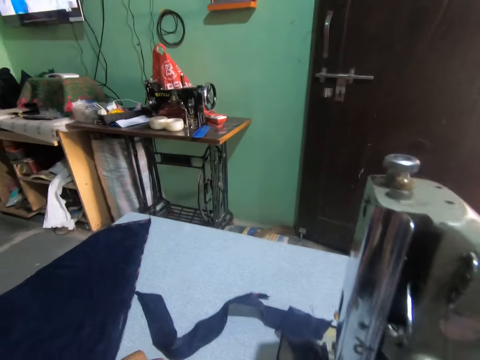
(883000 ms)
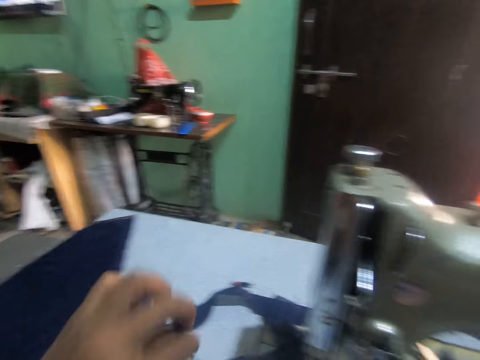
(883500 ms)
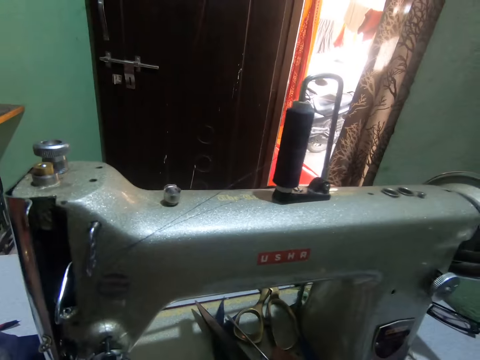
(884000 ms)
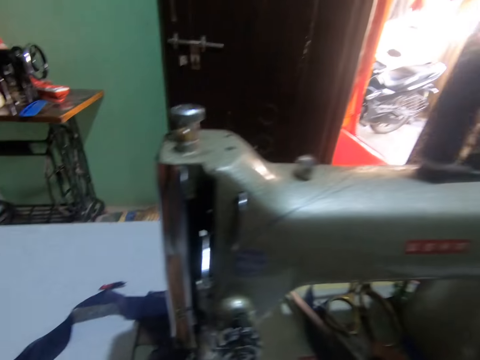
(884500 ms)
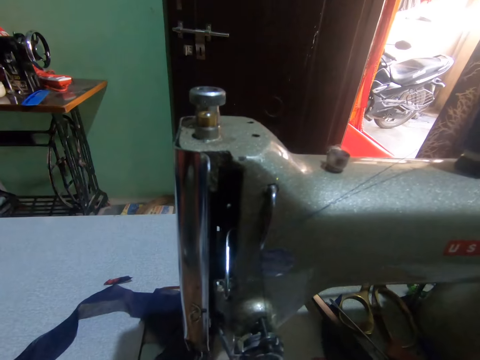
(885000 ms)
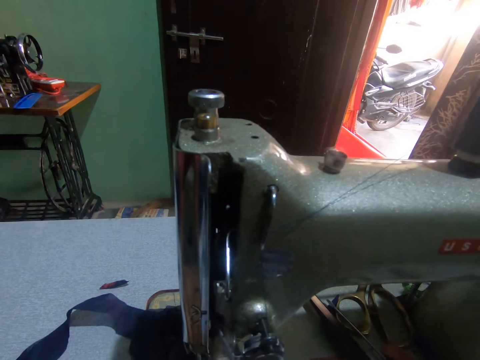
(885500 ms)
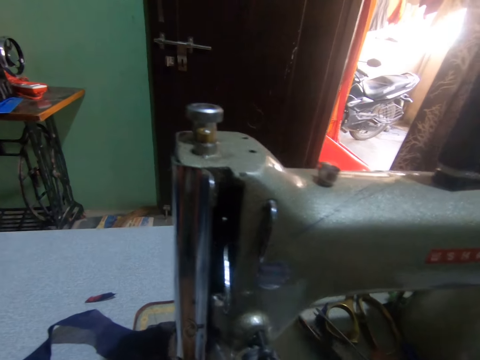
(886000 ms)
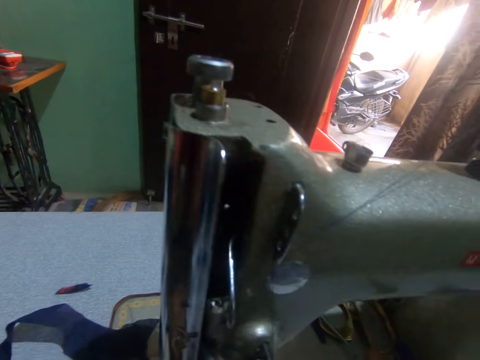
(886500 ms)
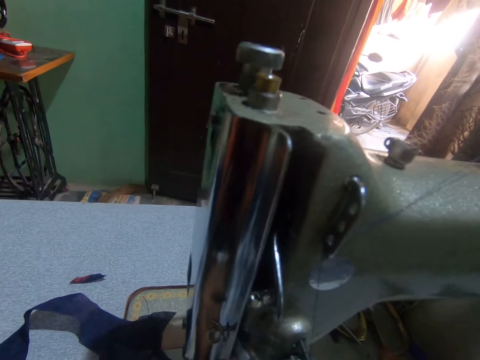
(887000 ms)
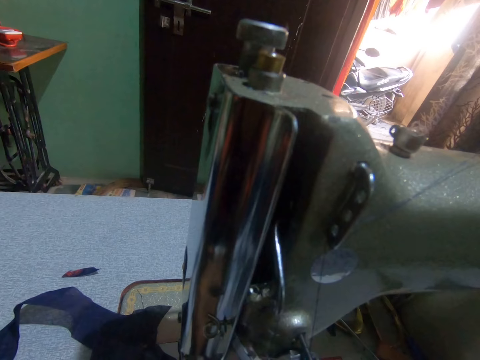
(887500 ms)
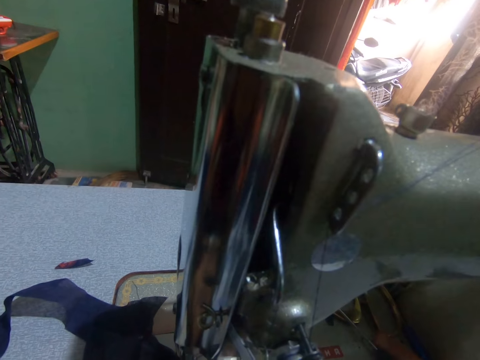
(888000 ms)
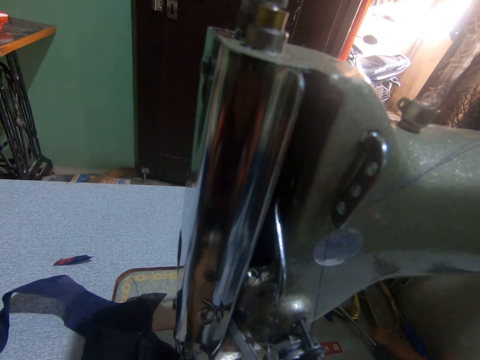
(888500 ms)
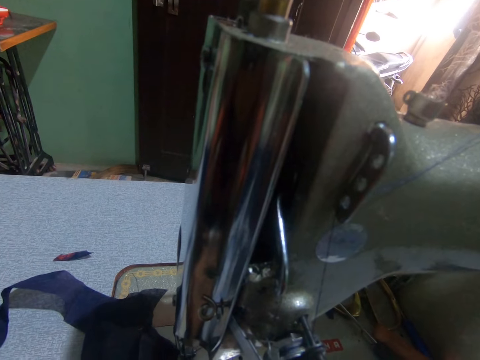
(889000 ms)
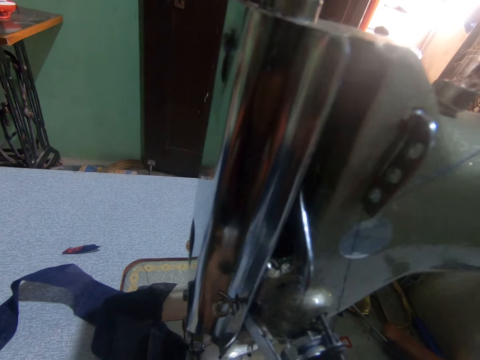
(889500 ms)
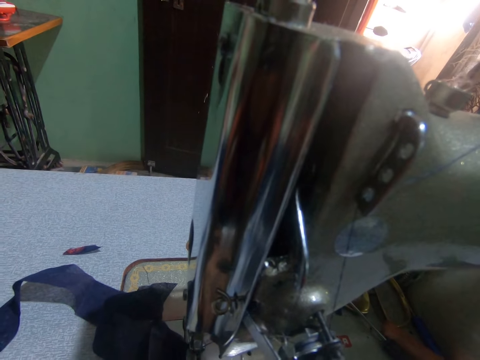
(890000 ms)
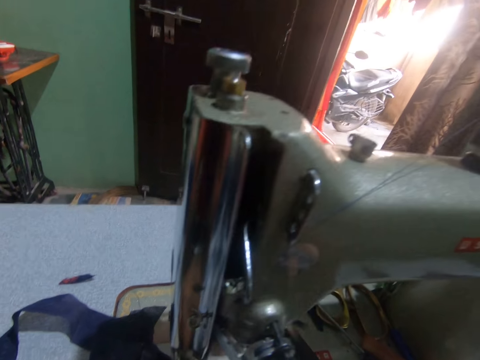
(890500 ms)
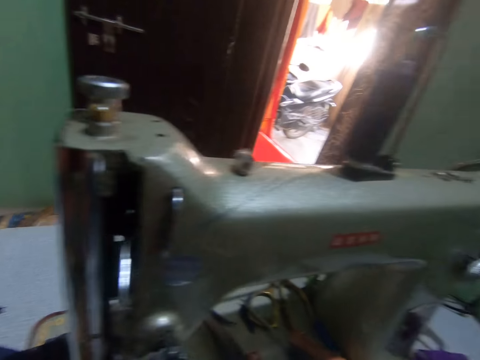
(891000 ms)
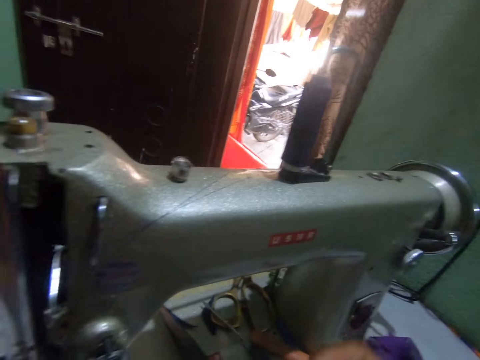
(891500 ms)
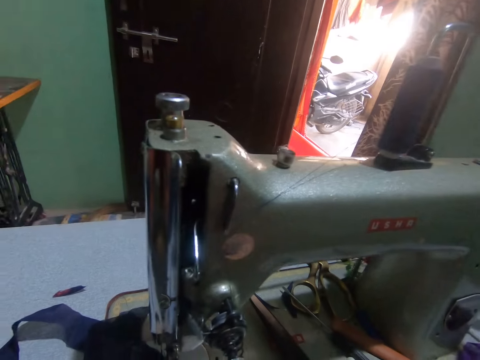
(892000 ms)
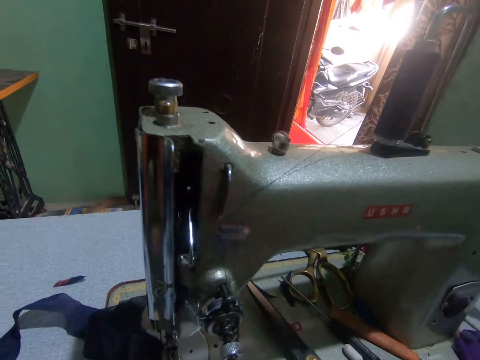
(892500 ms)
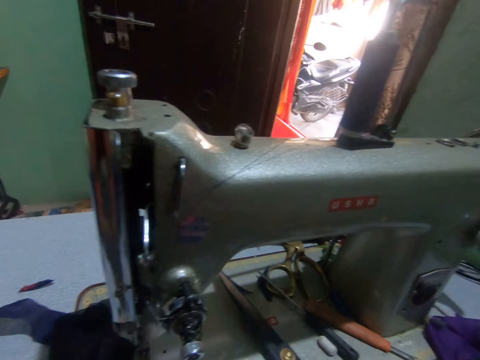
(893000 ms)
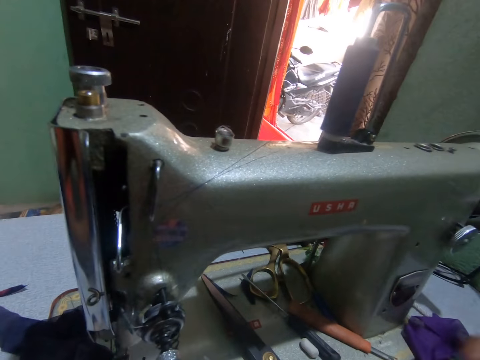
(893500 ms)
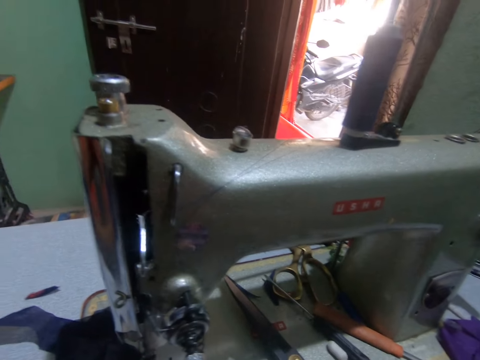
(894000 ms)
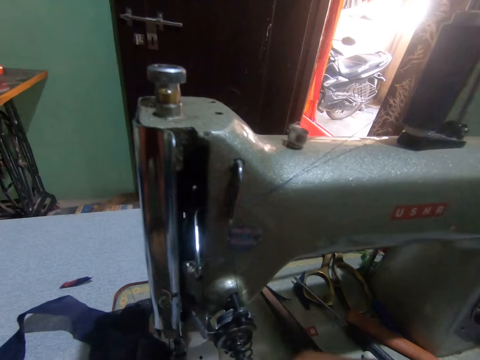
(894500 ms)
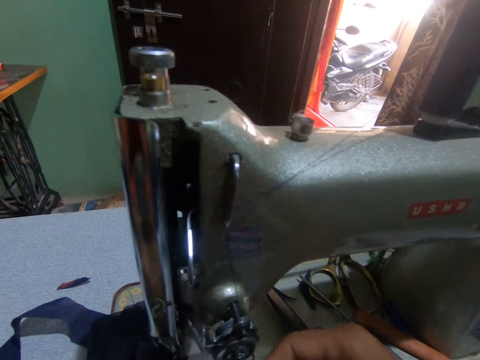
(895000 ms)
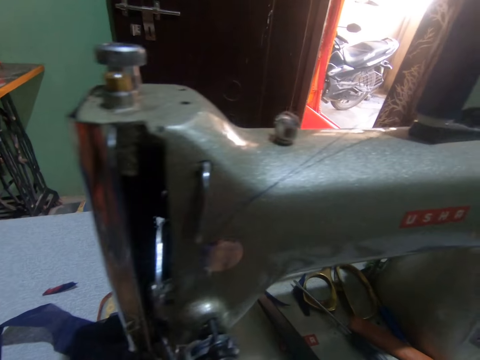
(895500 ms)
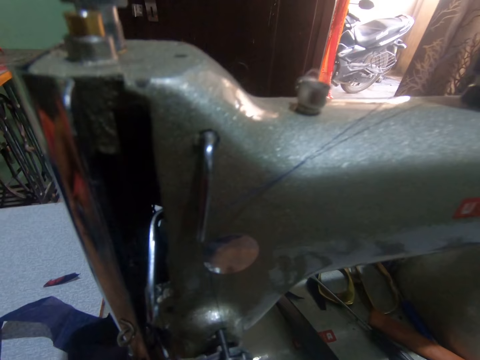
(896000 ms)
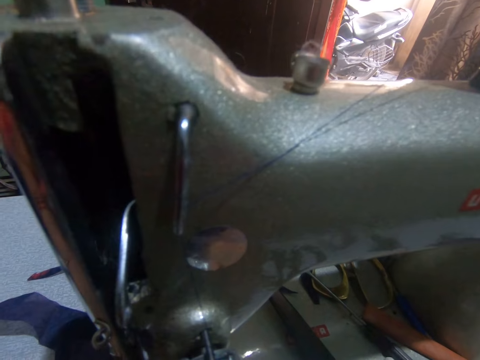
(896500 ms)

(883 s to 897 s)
The camera wearer turns to the side. They hold a fabric on the sewing machine. They turn to the side.

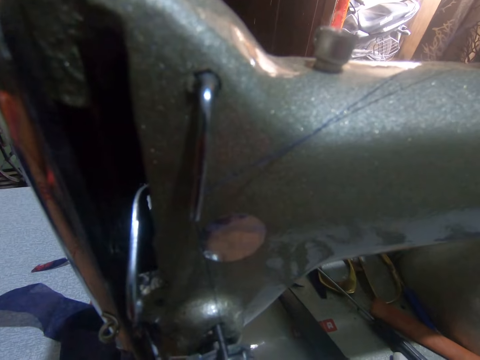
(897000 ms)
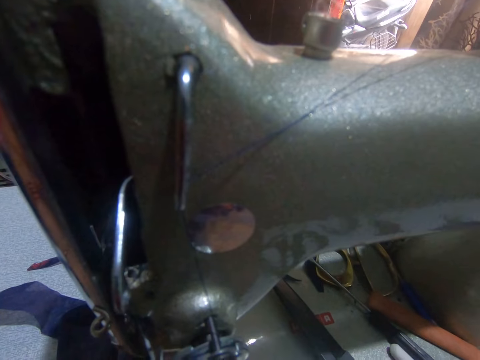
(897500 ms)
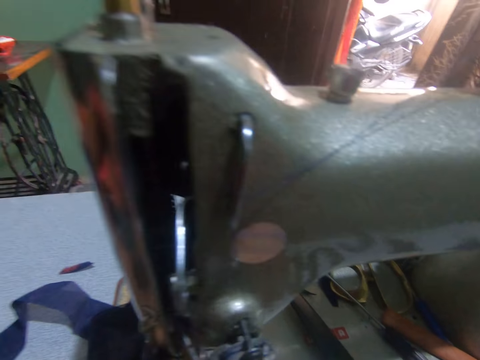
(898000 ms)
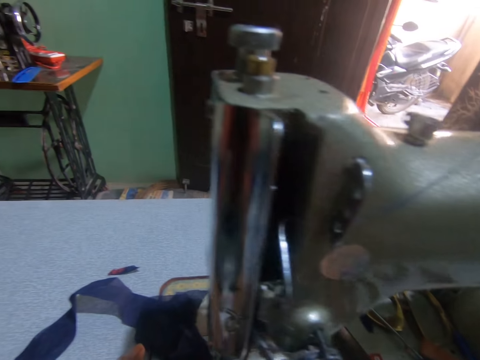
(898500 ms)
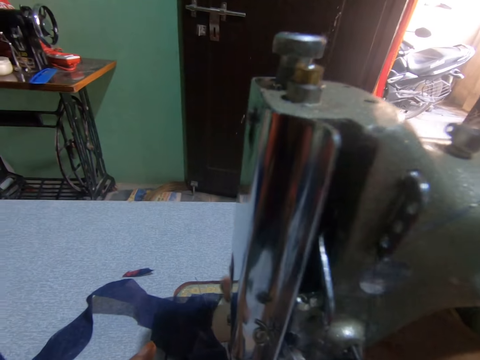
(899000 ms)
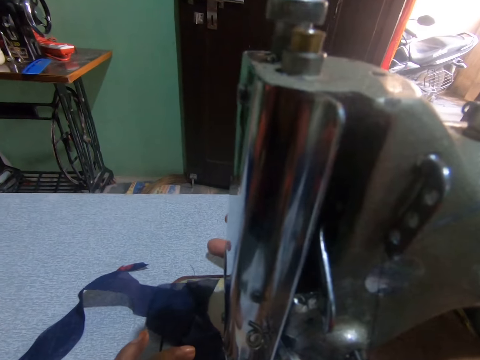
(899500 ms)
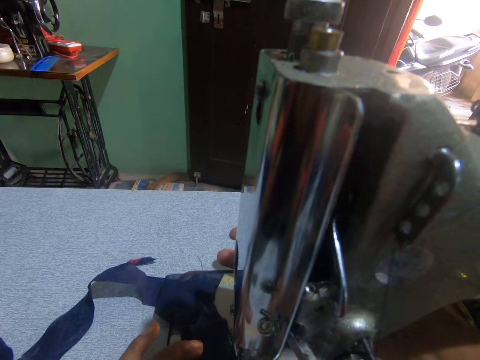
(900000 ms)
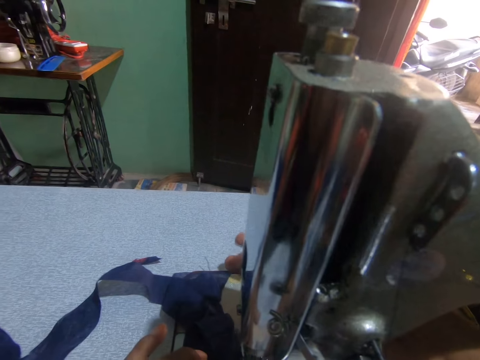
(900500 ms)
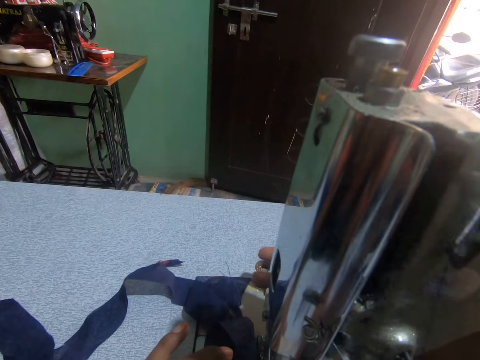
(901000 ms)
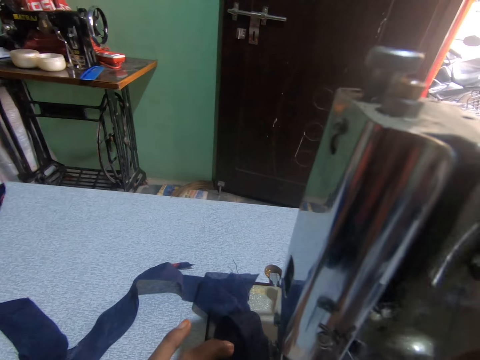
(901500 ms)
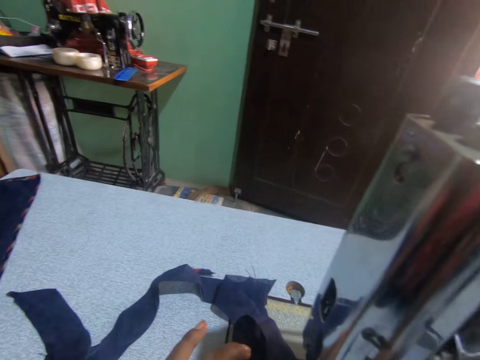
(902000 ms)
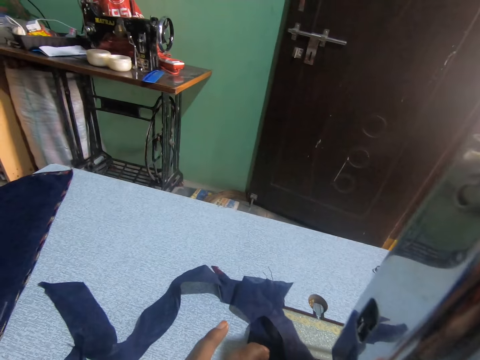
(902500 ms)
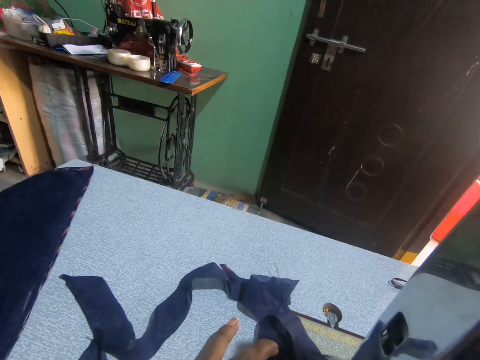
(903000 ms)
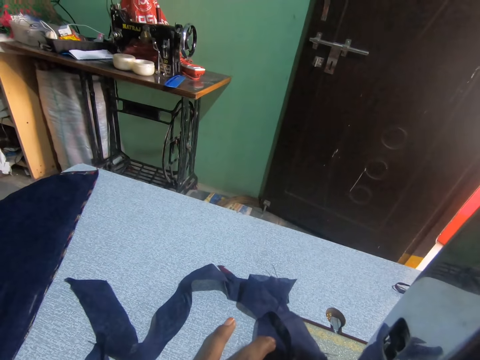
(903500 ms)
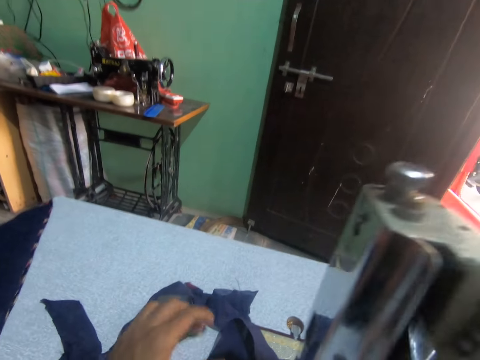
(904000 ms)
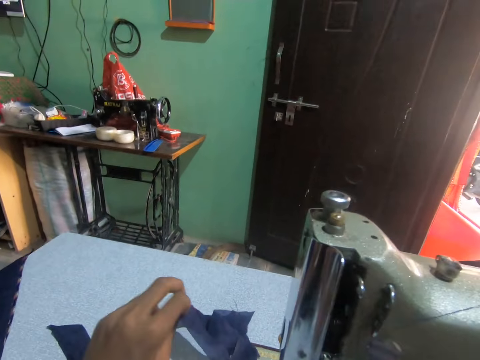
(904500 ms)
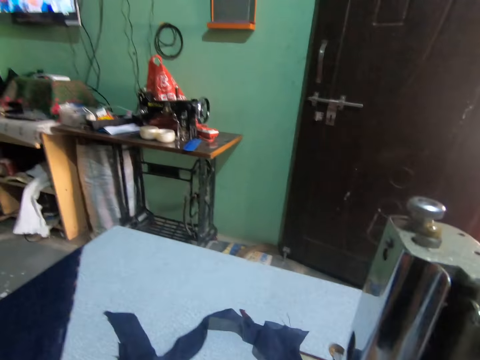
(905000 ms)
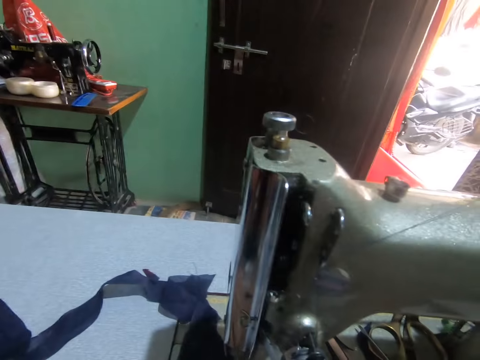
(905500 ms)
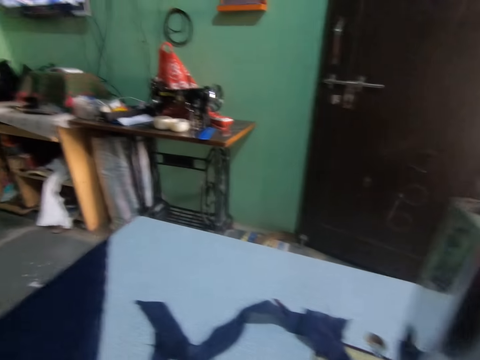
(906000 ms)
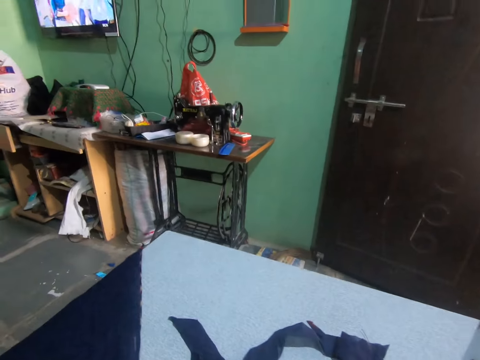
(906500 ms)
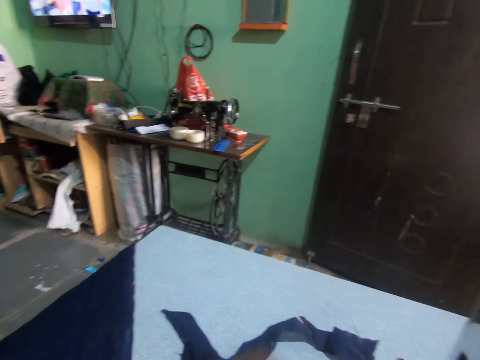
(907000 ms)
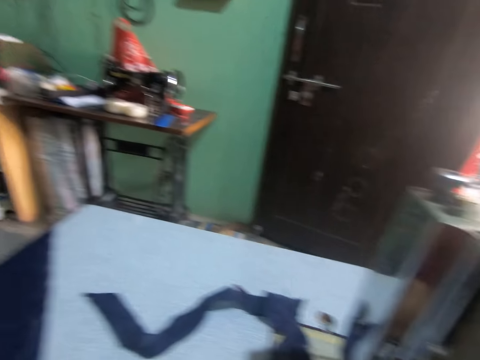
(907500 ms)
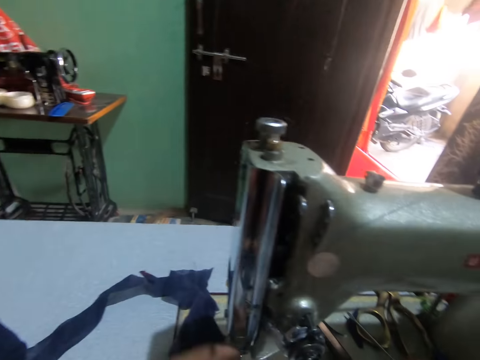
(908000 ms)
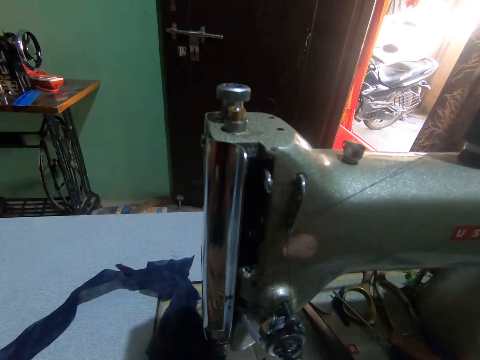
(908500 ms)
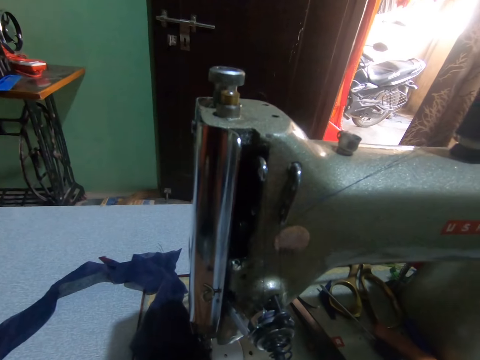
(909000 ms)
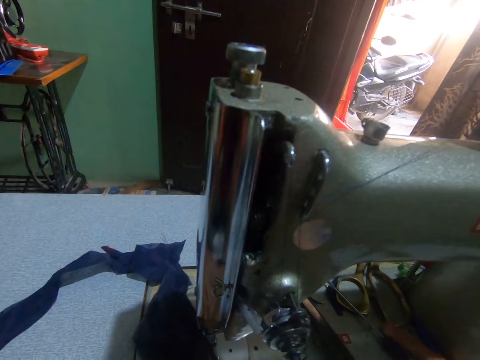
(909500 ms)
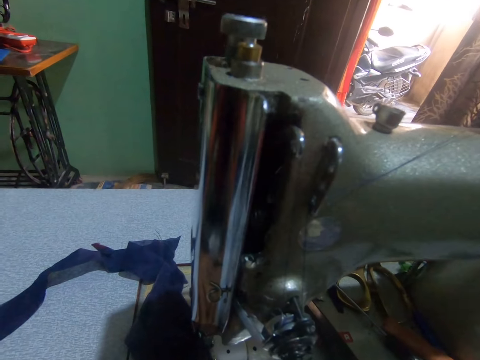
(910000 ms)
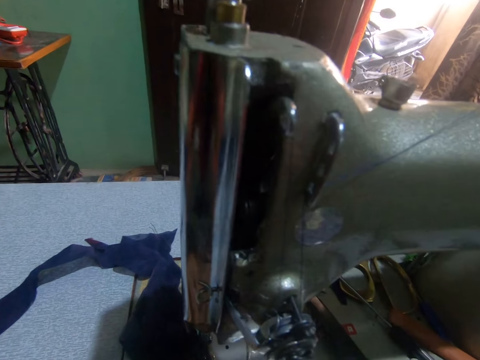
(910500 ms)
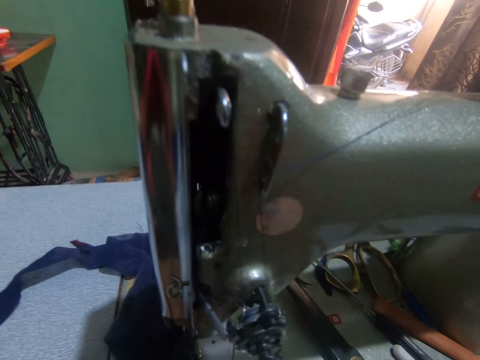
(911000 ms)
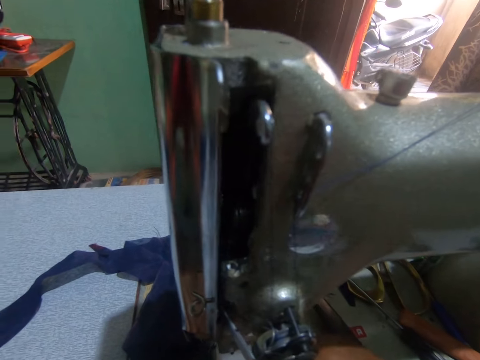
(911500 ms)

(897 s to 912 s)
The camera wearer holds a sewing machine. They sew a fabric. They push the fabric through the sewing machine. They turn around. They hold the fabric.
